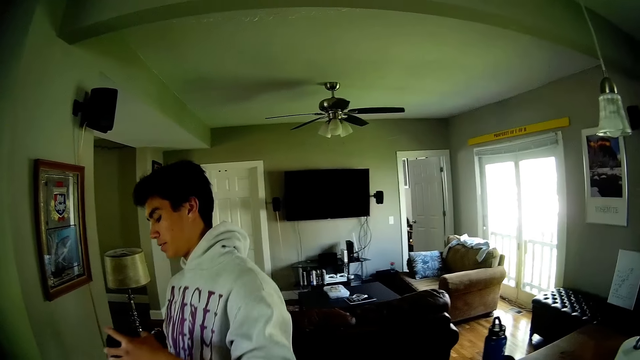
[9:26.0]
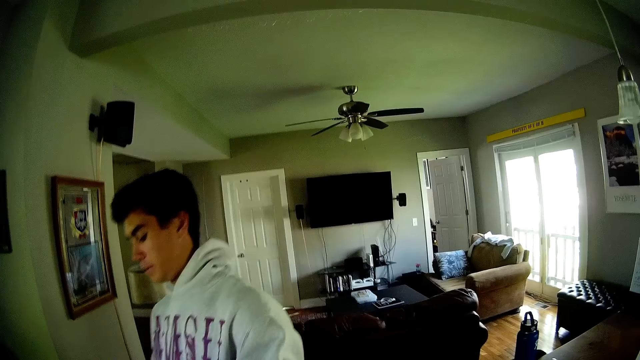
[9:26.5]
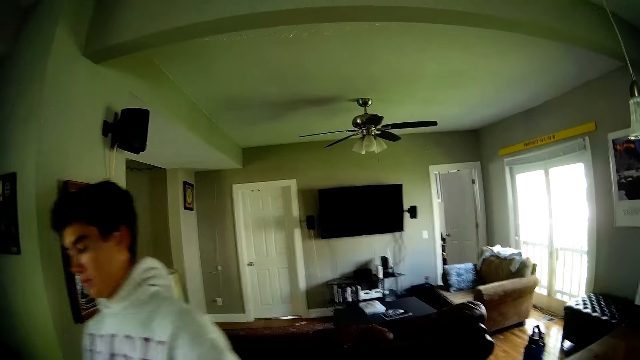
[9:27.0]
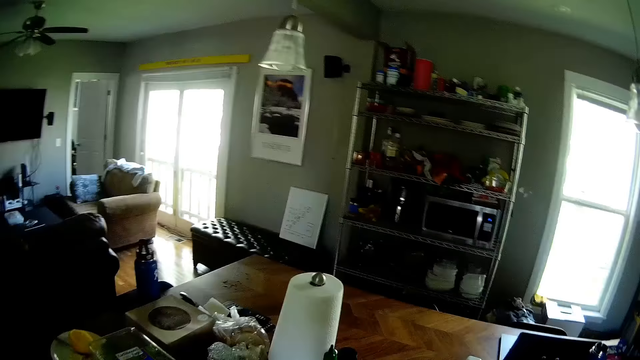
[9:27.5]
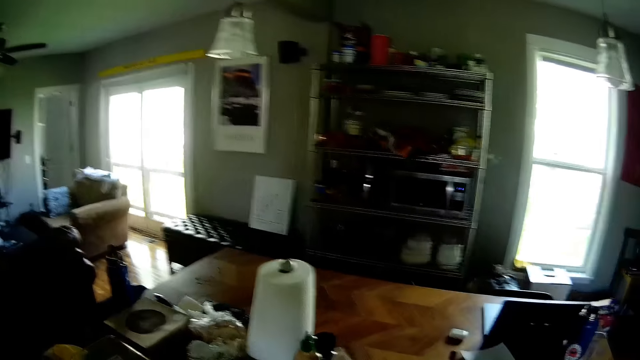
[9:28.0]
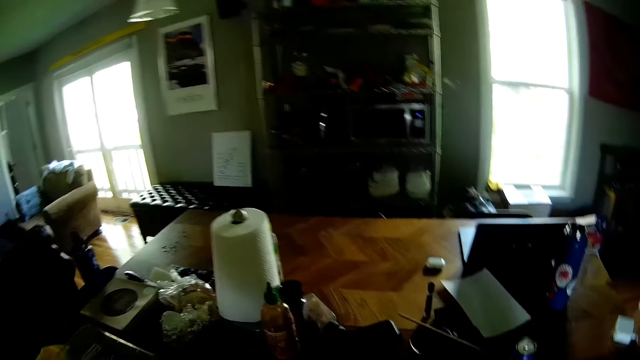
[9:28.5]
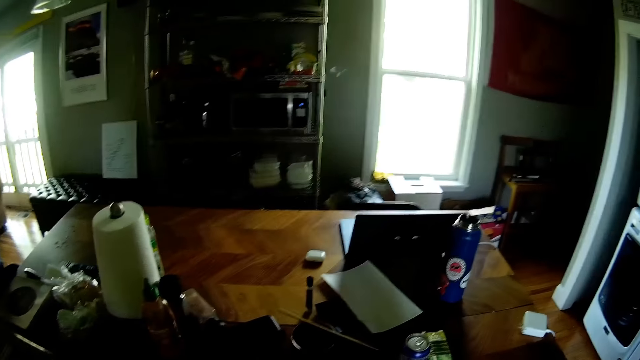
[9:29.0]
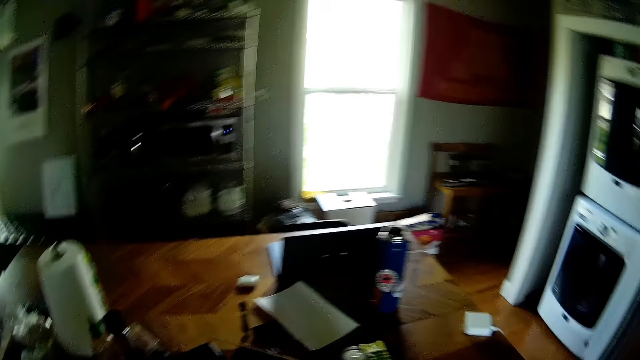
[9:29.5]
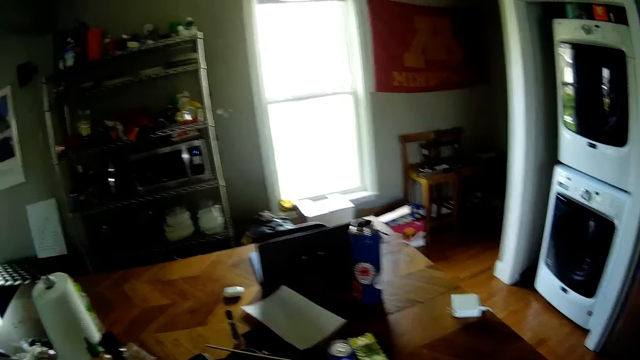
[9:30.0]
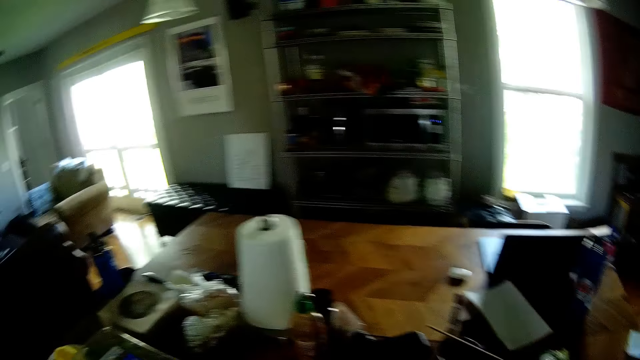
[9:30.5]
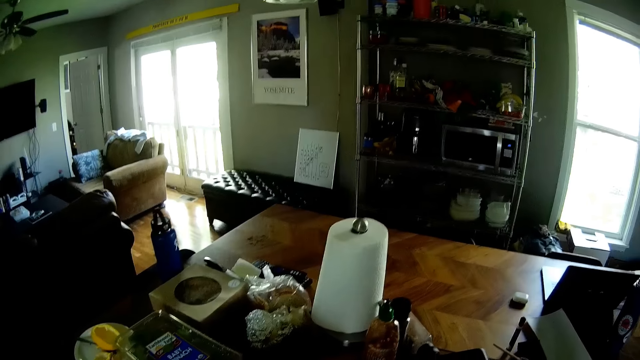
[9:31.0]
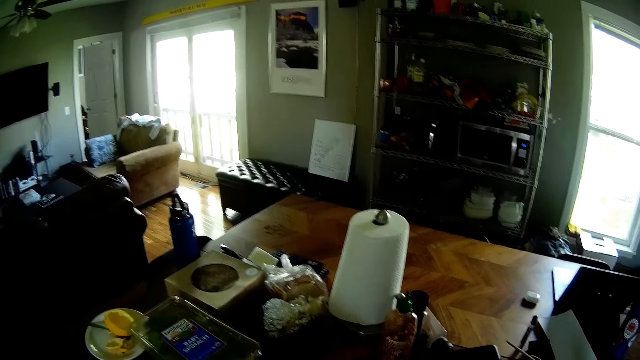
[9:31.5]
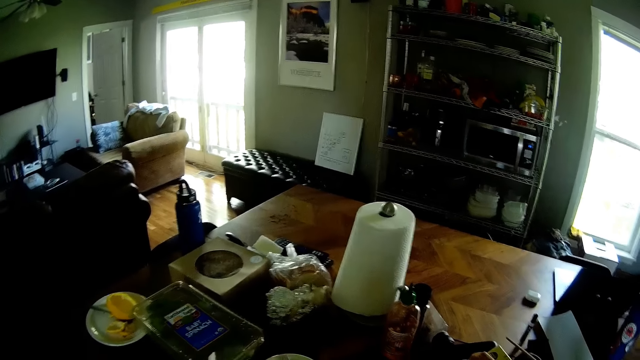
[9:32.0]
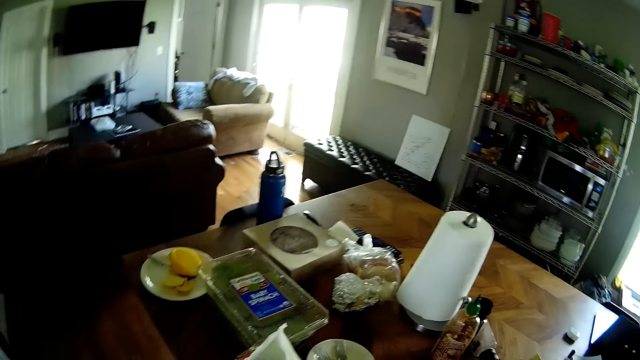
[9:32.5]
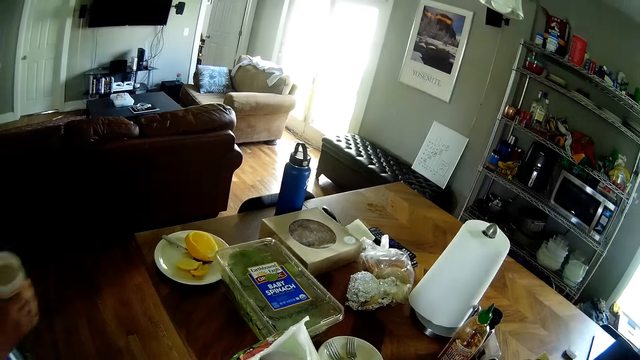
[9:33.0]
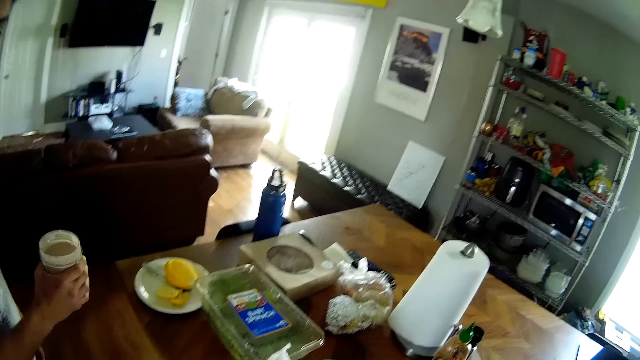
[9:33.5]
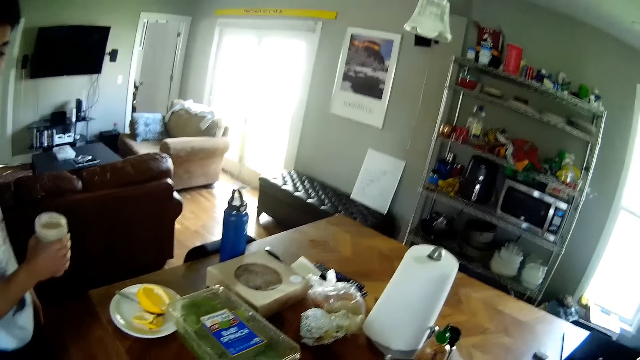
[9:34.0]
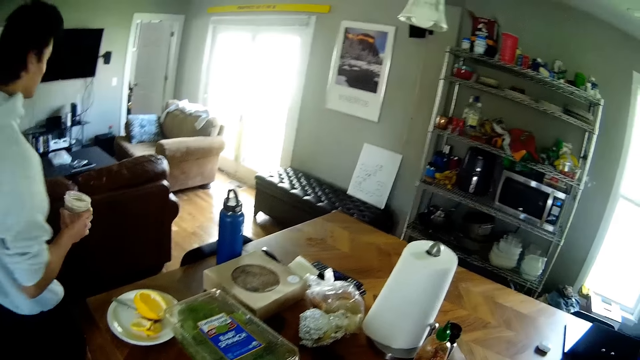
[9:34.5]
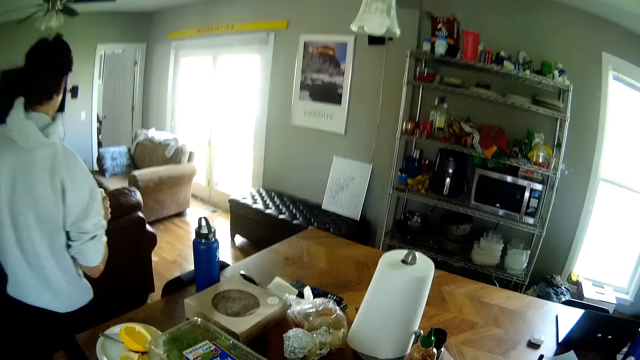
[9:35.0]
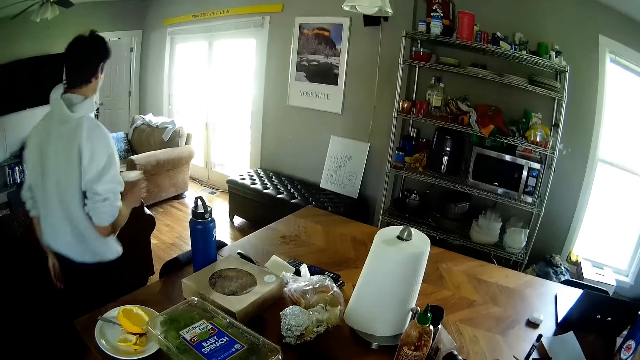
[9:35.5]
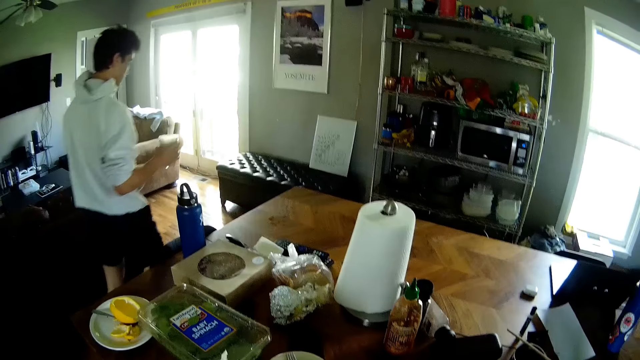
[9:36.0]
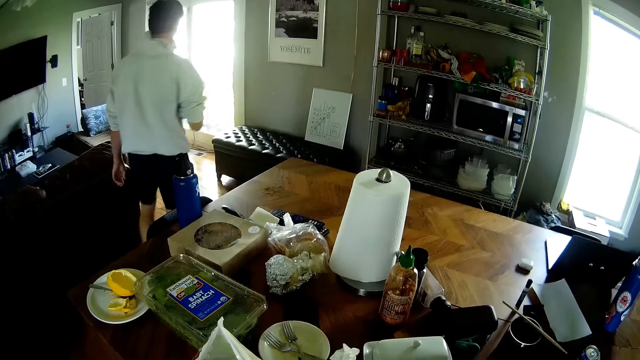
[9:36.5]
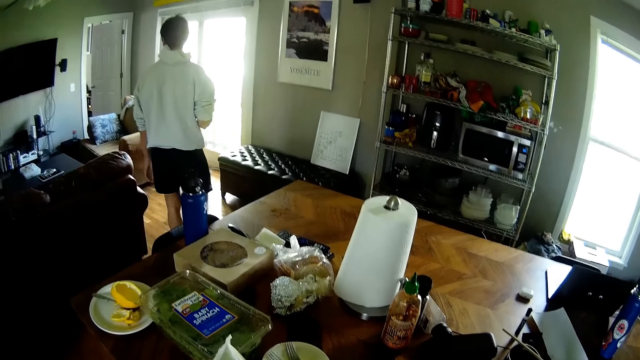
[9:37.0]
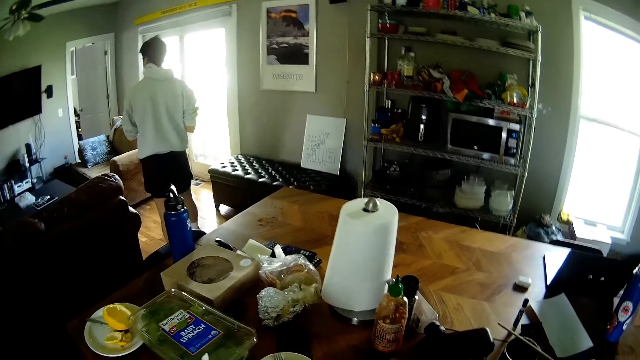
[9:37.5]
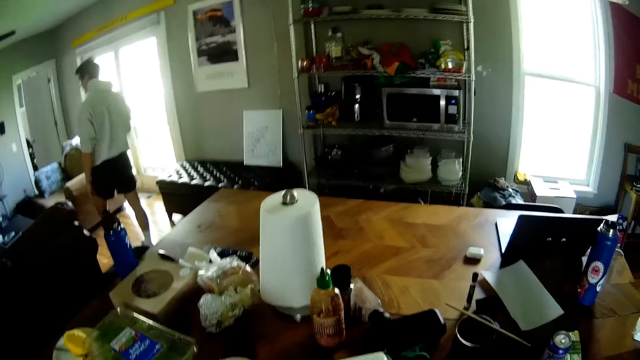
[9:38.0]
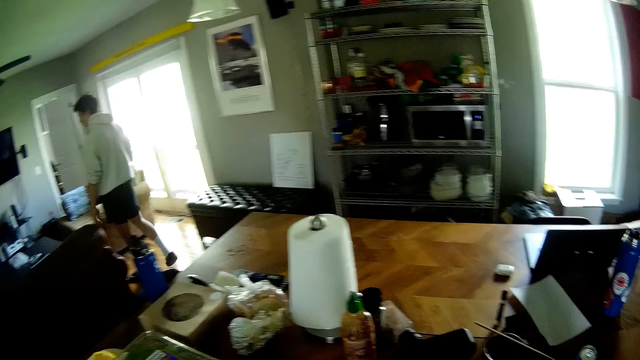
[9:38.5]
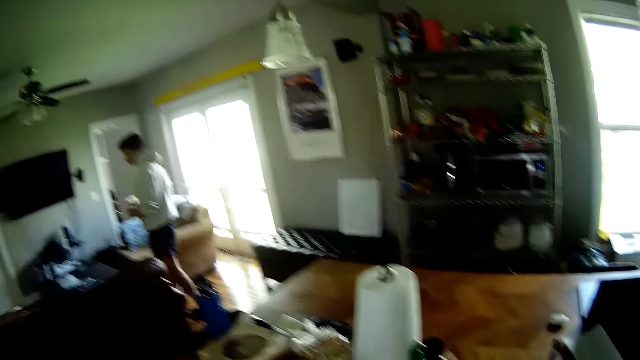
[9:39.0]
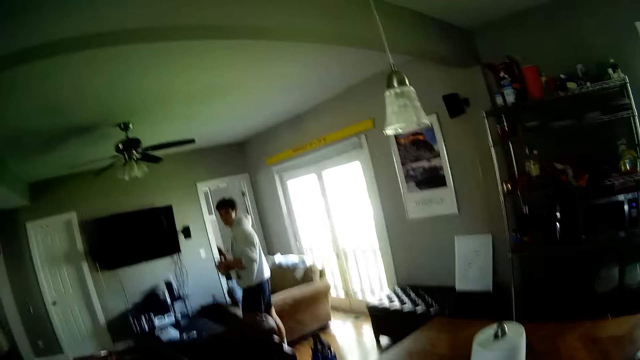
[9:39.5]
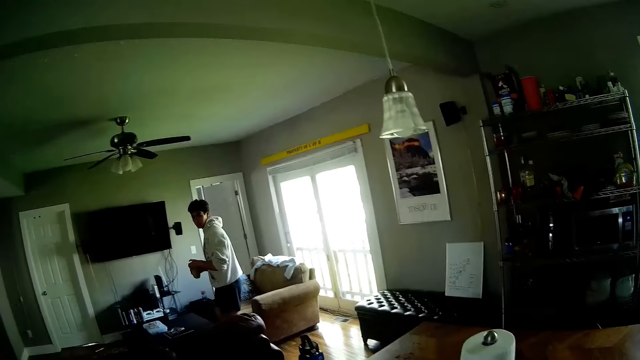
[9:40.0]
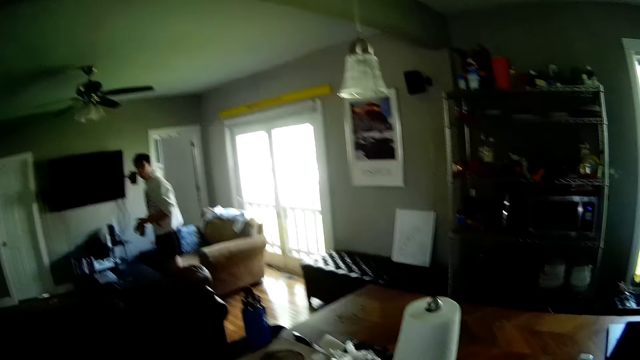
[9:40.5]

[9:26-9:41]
The man talks to the camera wearer. The camera wearer talks to the man. The man talks to the camera wearer. The camera wearer talks to the man. The man talks to the camera wearer. The man walks into the living room from the dining room.

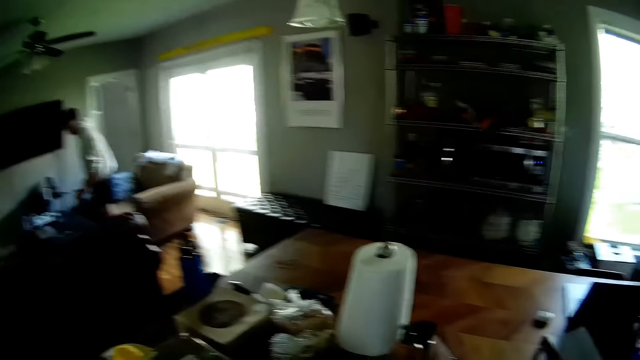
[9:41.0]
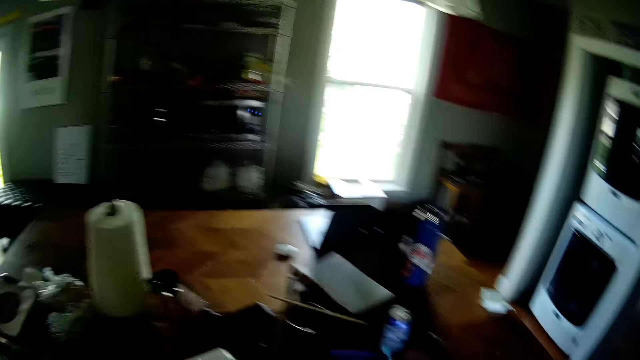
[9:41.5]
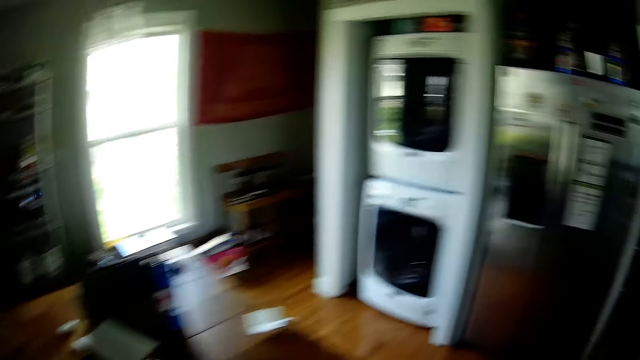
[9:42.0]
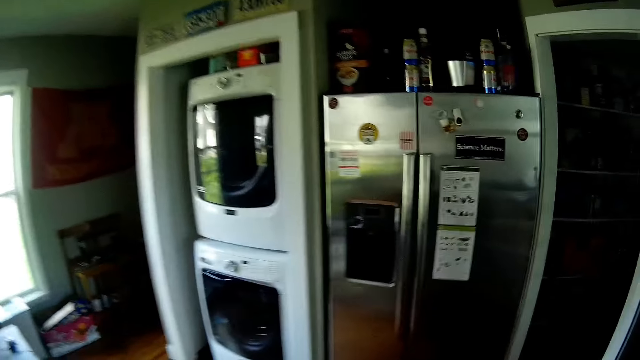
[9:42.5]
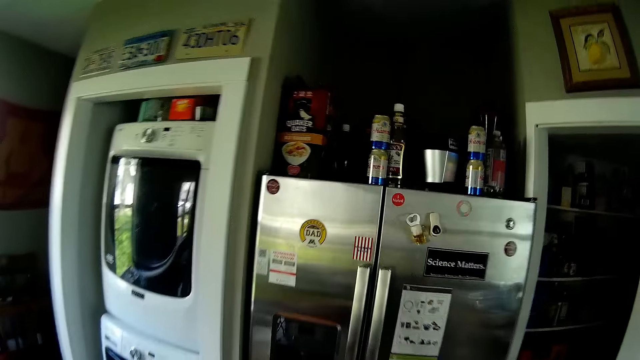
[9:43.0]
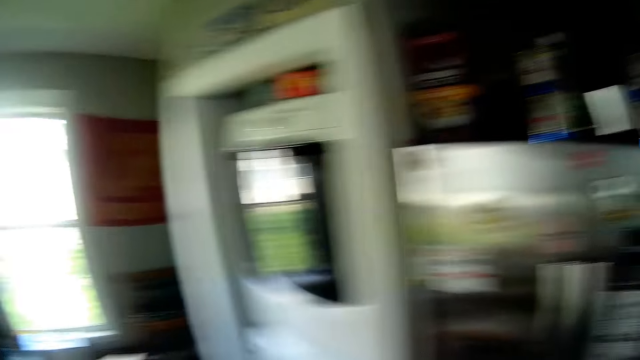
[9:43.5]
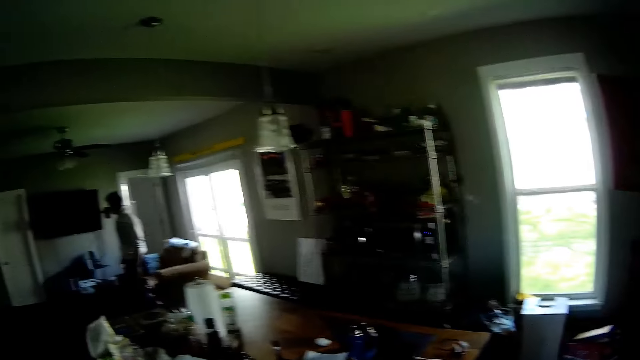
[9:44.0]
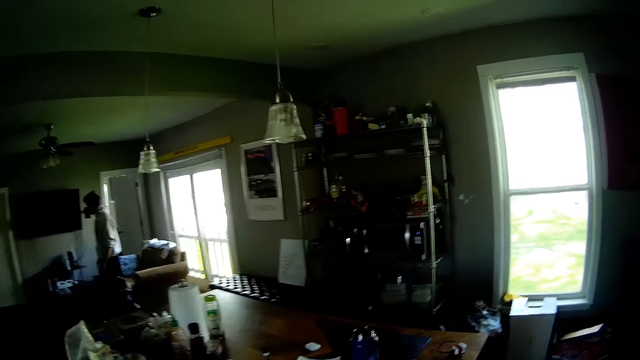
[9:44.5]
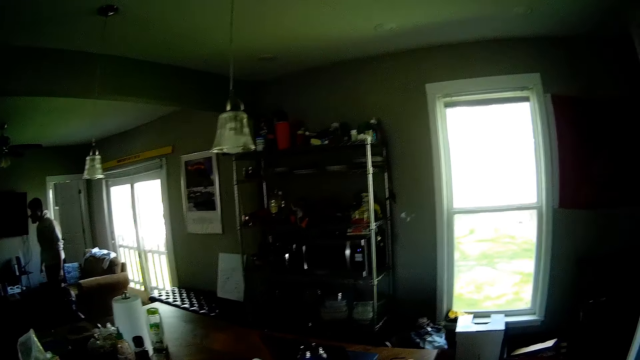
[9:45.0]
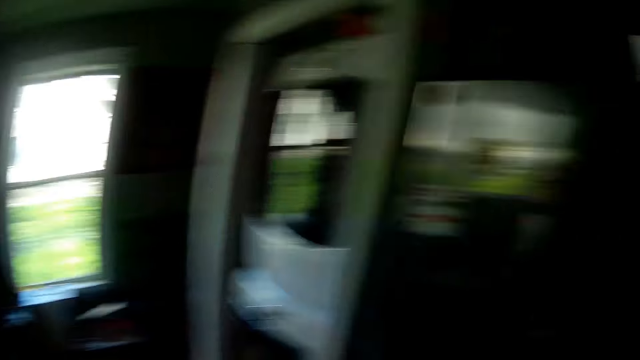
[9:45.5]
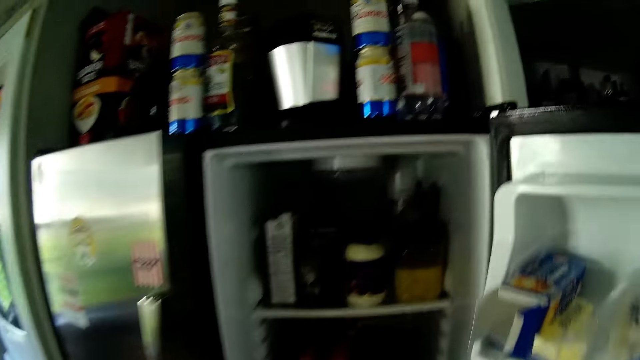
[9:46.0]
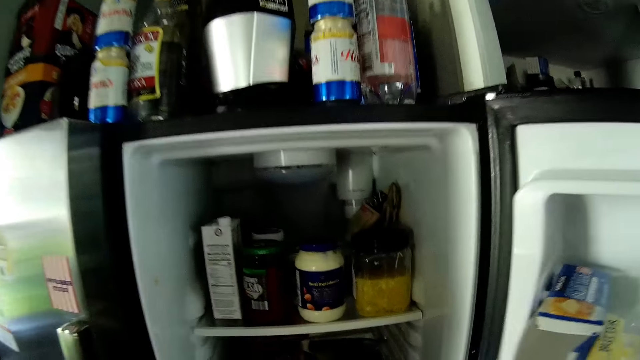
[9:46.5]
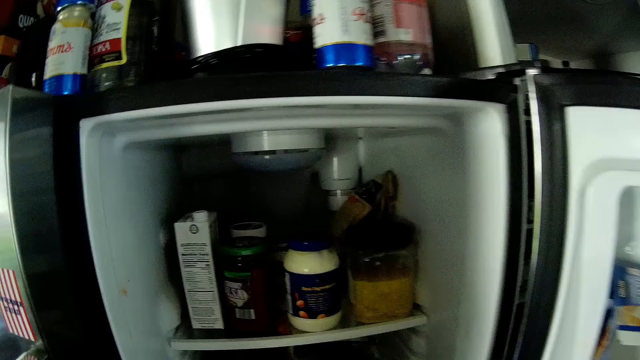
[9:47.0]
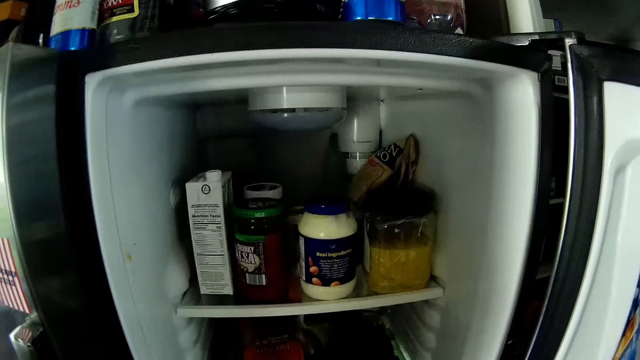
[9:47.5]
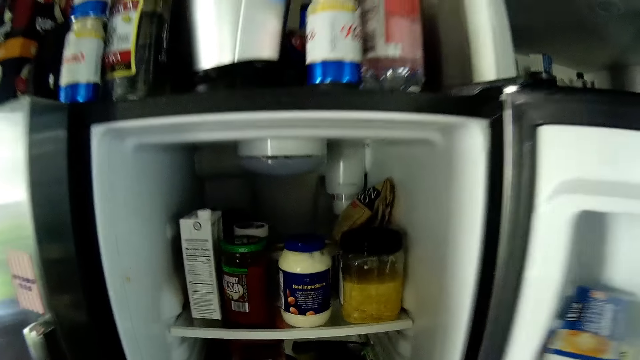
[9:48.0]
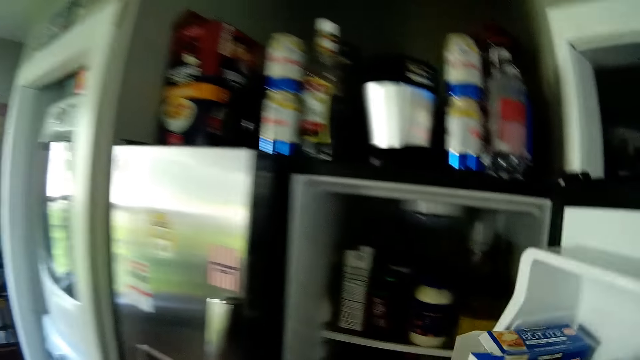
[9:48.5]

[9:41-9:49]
The camera wearer talks to the man. He walks towards the fridge and opens the fridge door. He holds the fridge door with his right hand. He talks to the man. He looks inside the fridge.
